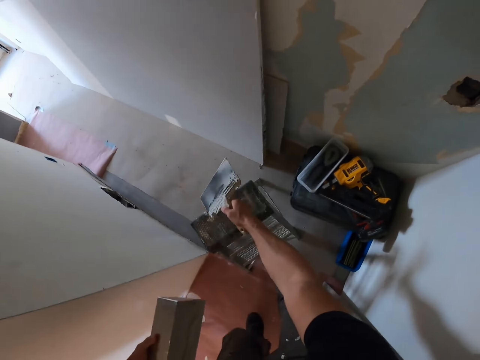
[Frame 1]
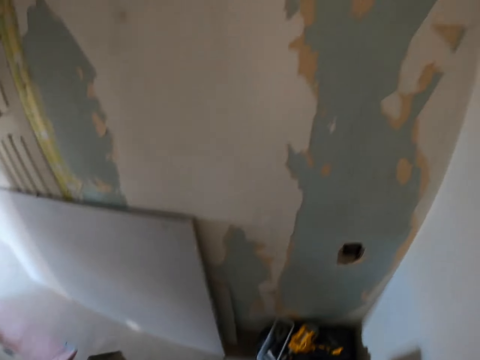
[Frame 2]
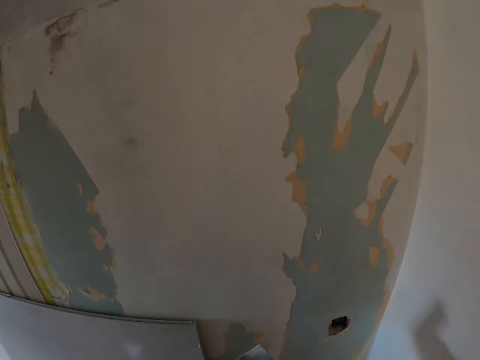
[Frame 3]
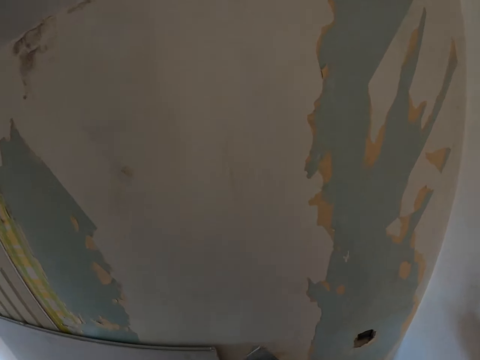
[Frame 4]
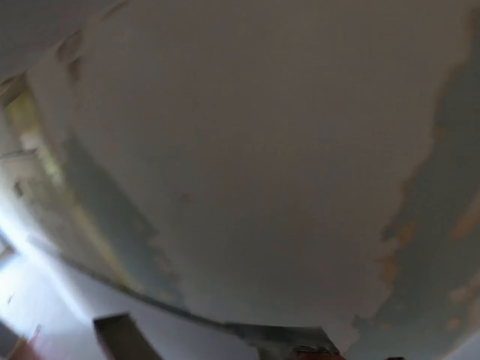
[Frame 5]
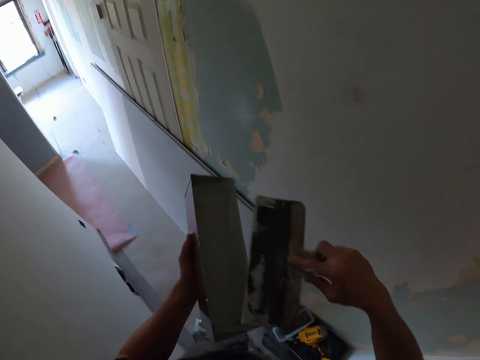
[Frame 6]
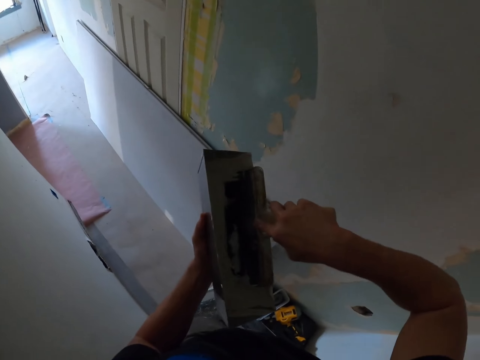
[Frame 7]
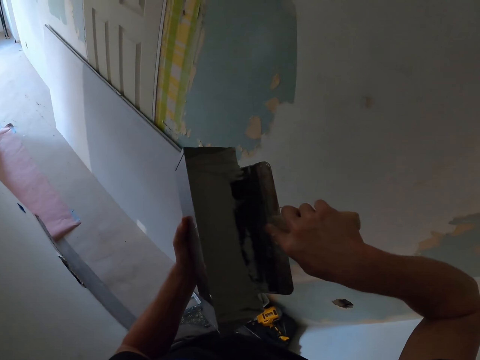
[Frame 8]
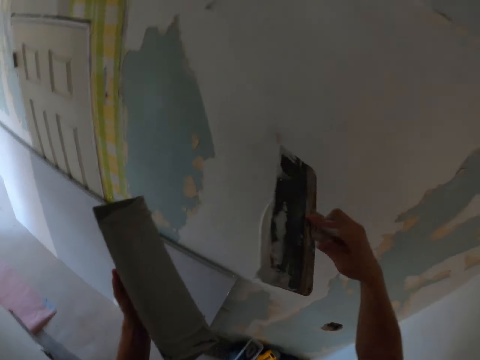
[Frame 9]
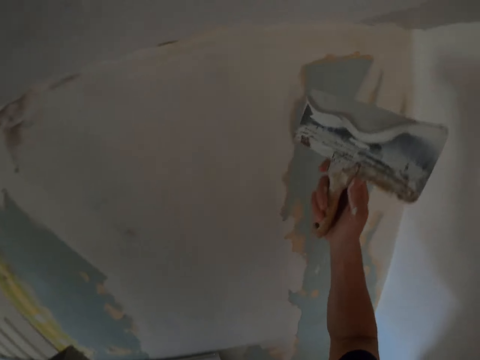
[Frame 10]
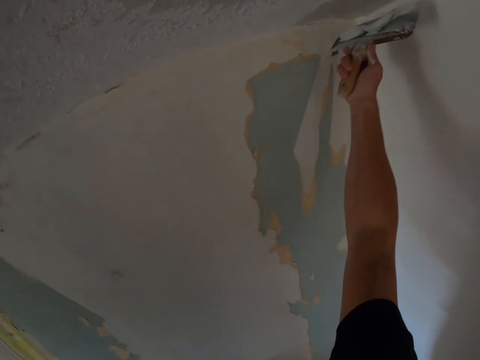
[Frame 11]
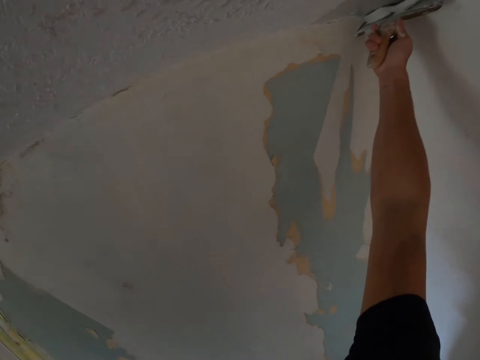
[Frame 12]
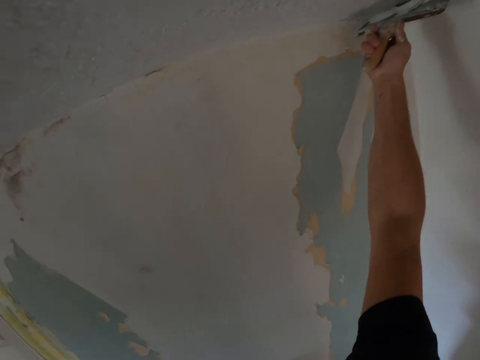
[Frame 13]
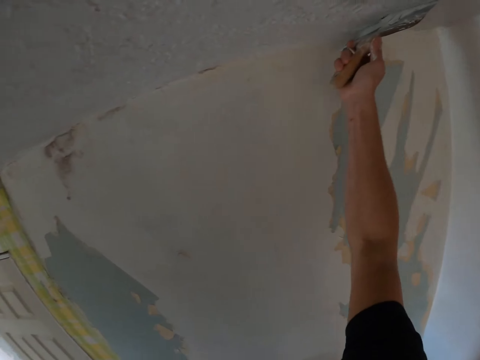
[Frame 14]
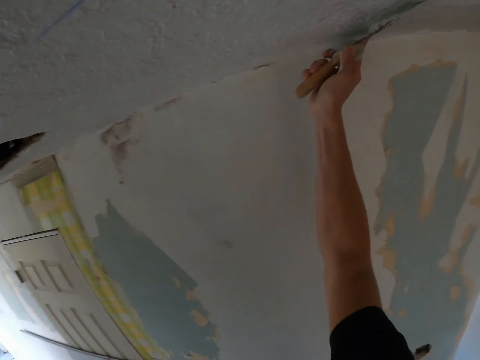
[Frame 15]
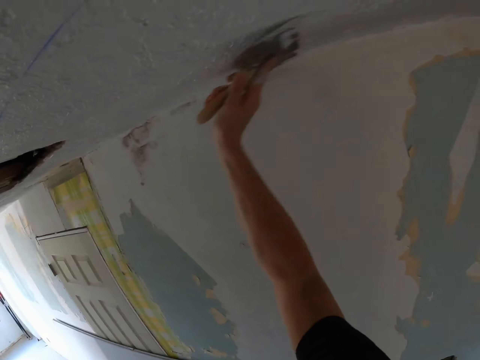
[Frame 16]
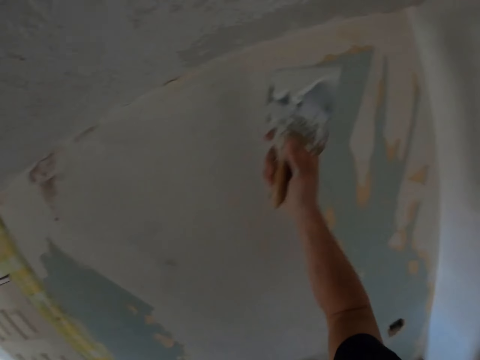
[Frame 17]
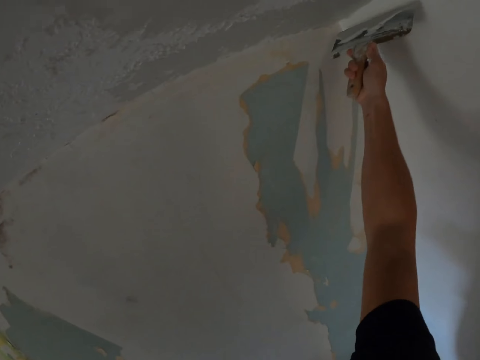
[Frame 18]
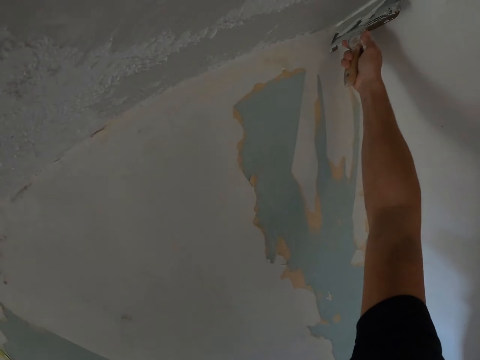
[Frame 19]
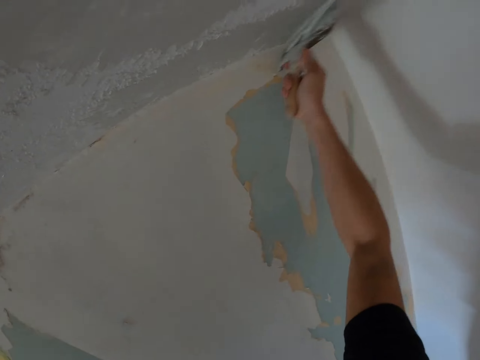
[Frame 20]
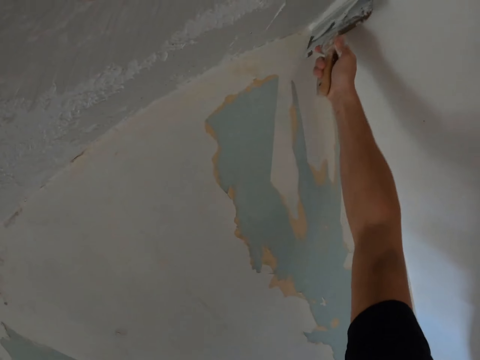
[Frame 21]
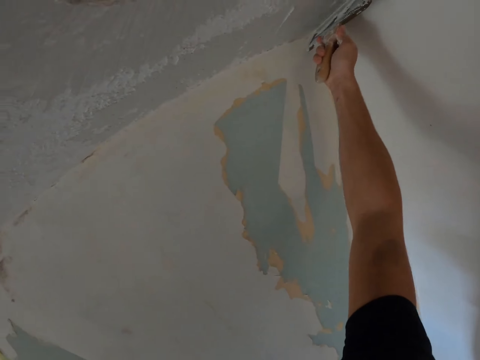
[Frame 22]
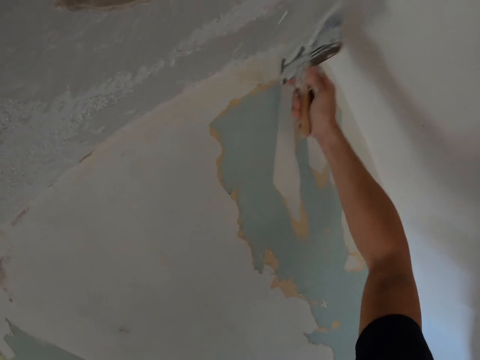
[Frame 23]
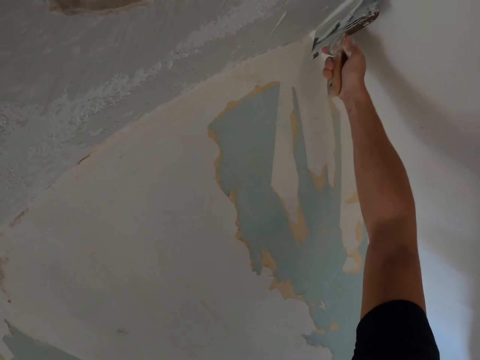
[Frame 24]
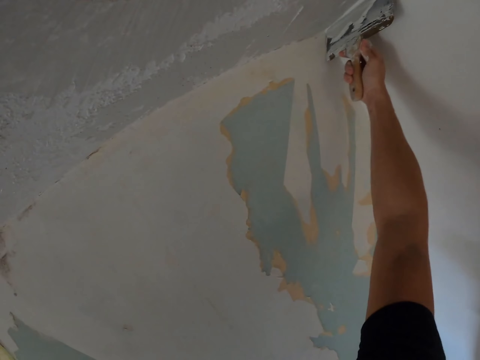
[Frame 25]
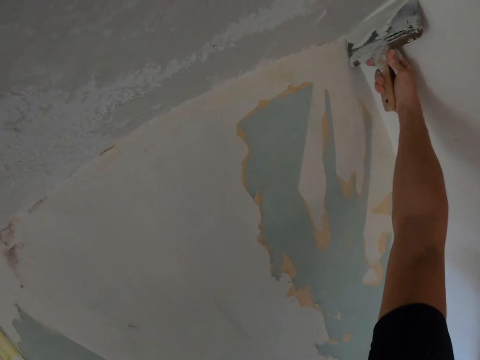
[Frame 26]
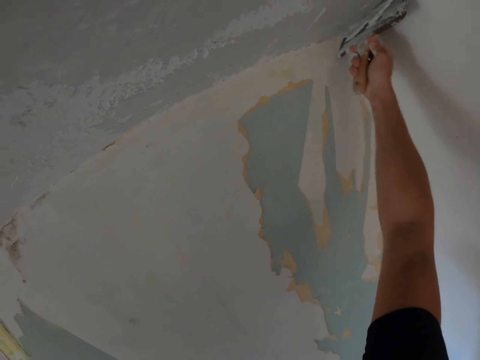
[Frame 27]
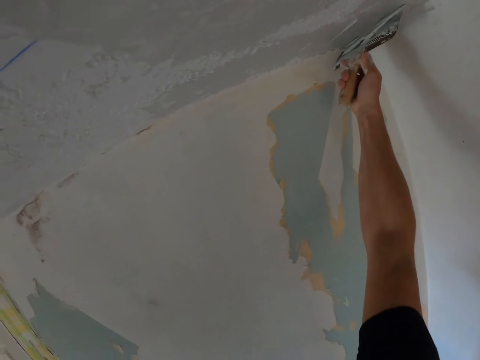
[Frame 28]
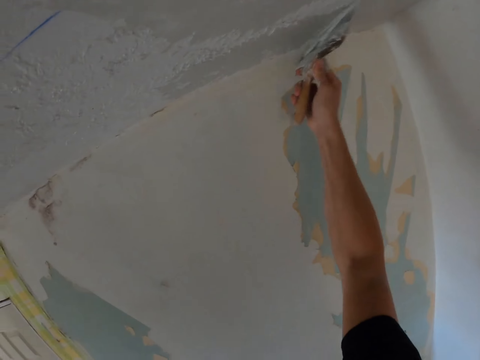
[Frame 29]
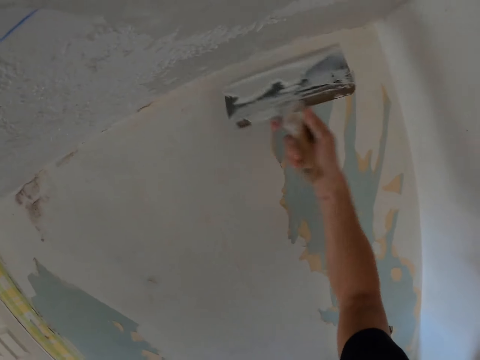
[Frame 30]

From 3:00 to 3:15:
The camera wearer climbs on the ladder. They scoop plaster or paint in a can with a skim coat trowel. They plaster the ceiling with the skim coat trowel.

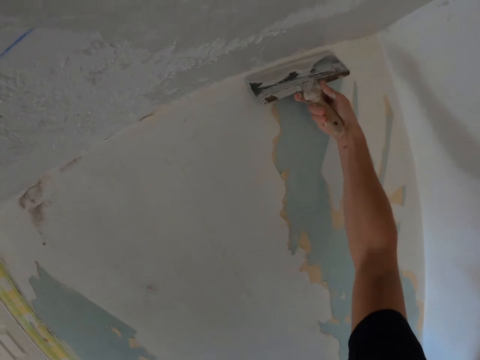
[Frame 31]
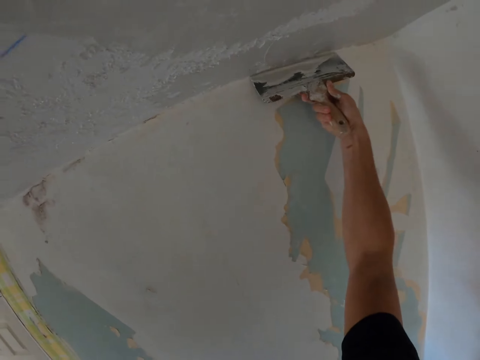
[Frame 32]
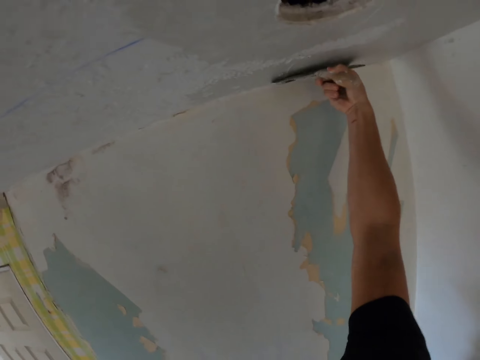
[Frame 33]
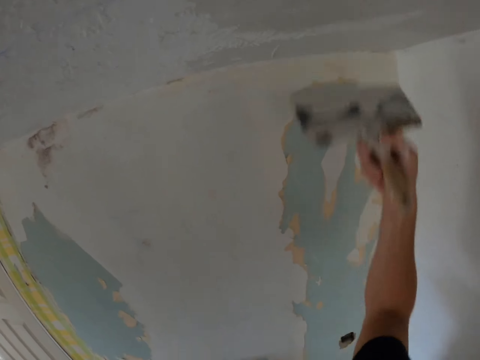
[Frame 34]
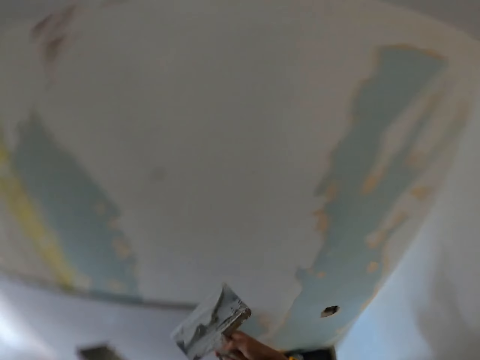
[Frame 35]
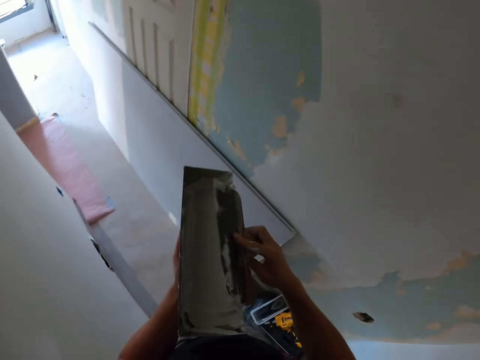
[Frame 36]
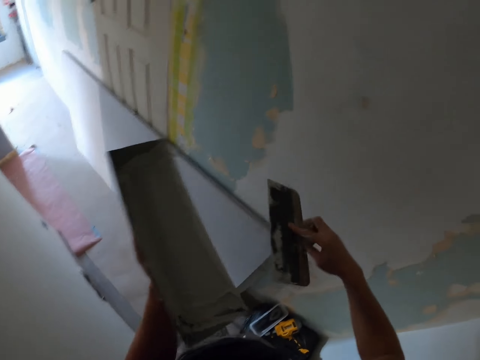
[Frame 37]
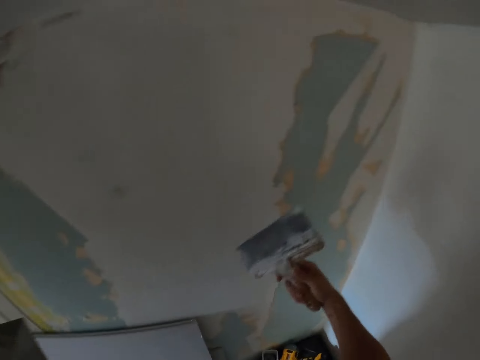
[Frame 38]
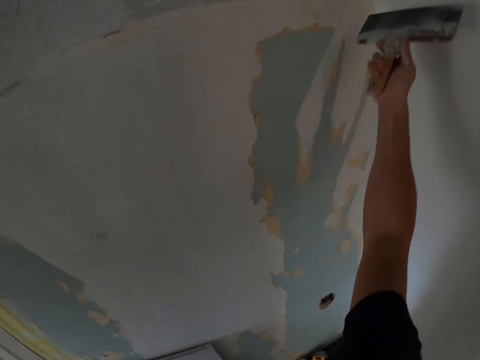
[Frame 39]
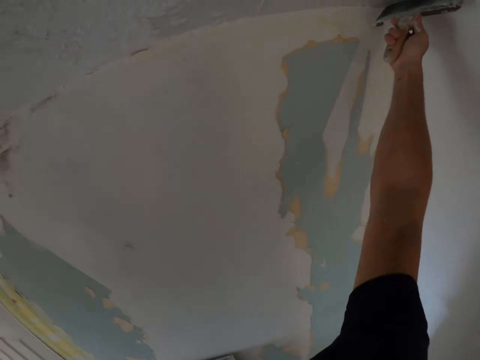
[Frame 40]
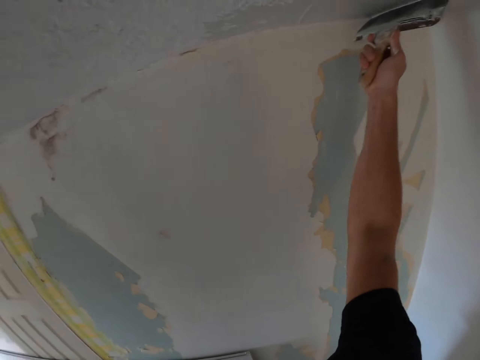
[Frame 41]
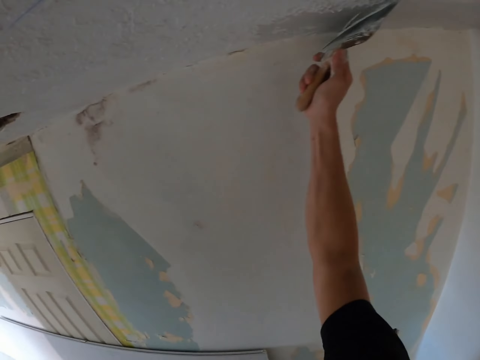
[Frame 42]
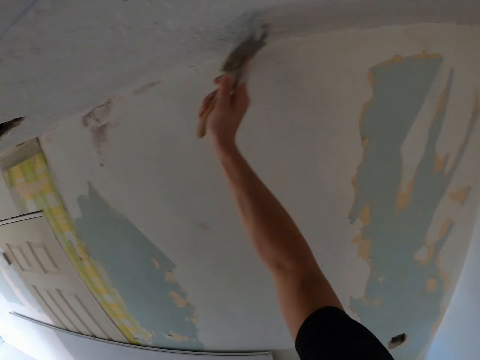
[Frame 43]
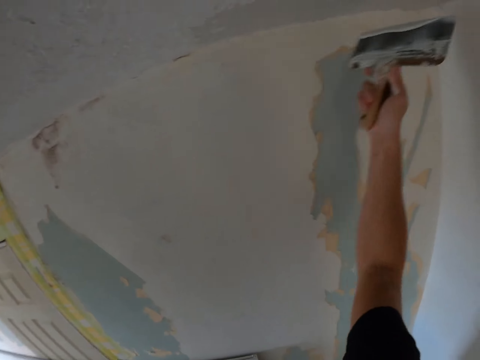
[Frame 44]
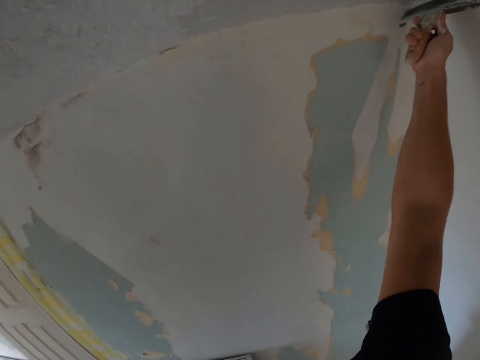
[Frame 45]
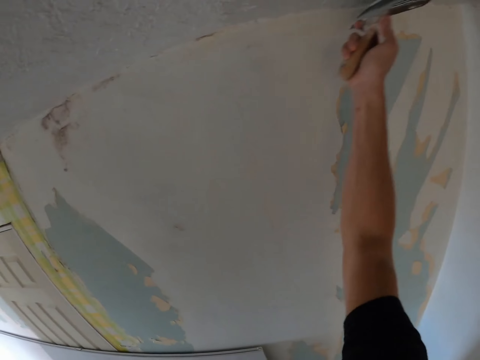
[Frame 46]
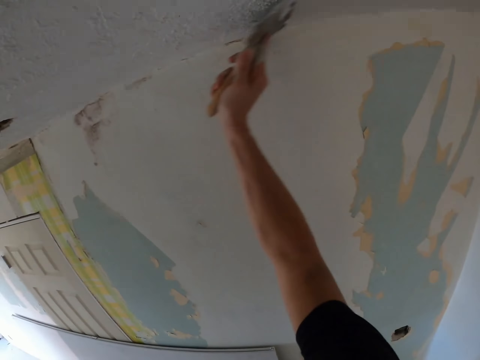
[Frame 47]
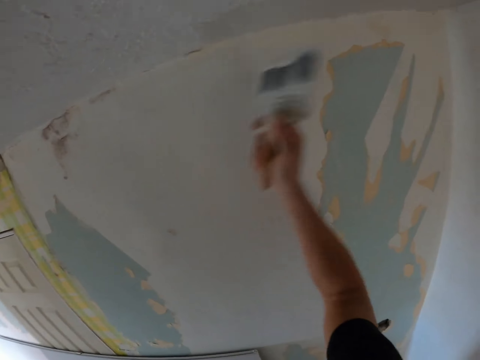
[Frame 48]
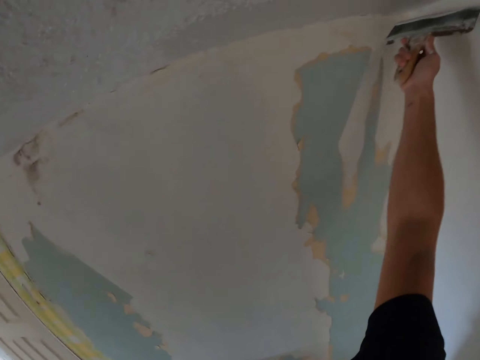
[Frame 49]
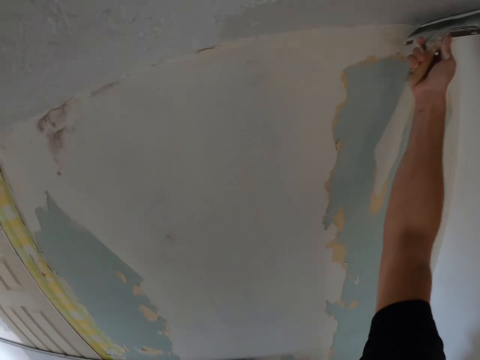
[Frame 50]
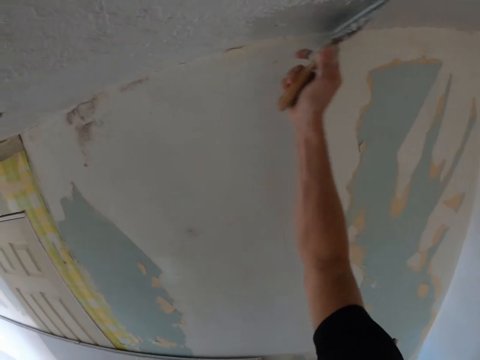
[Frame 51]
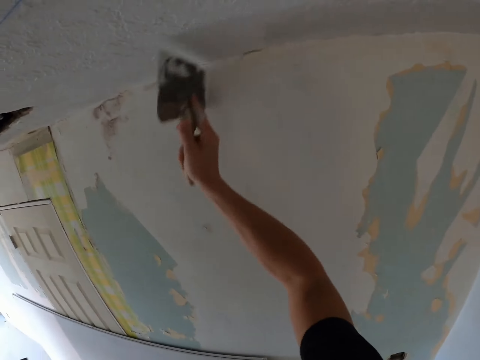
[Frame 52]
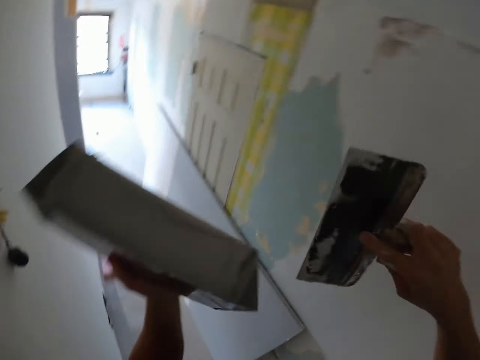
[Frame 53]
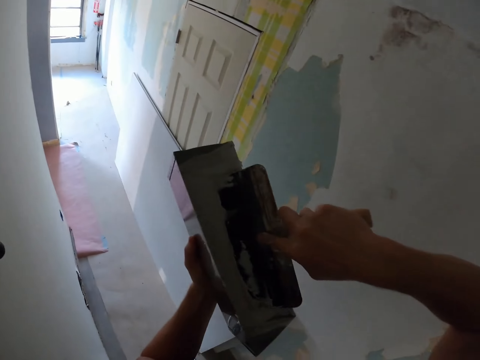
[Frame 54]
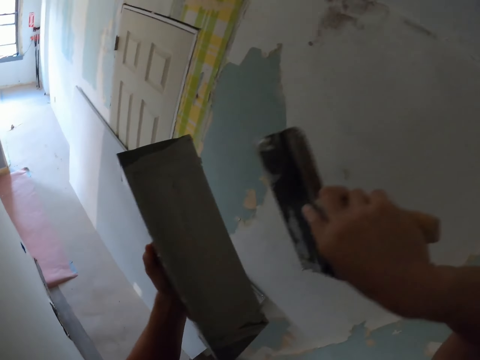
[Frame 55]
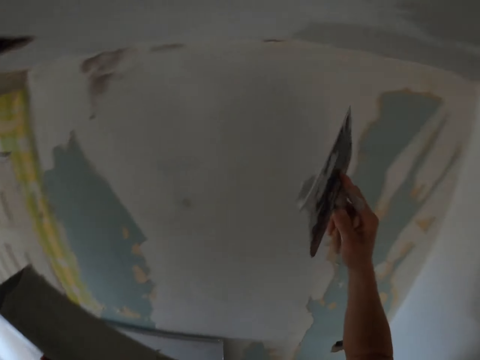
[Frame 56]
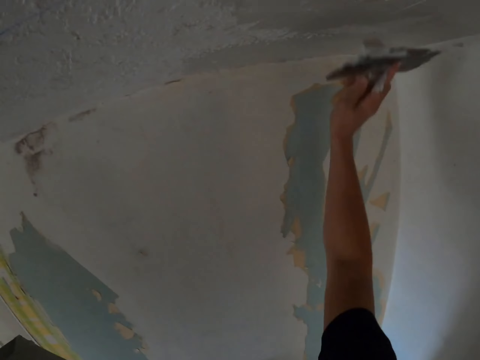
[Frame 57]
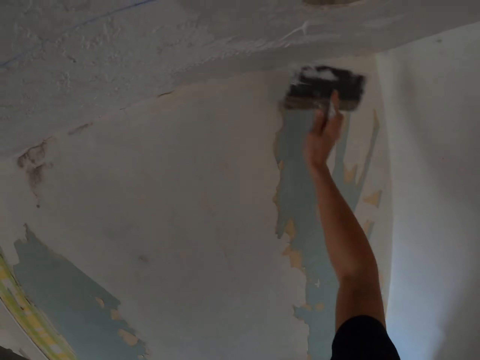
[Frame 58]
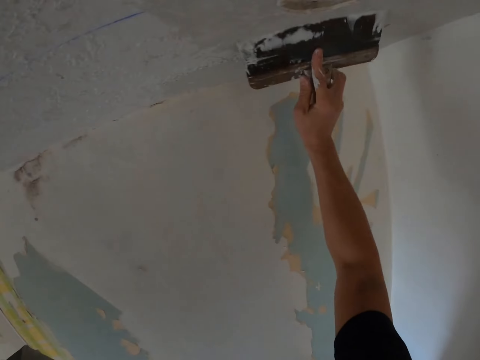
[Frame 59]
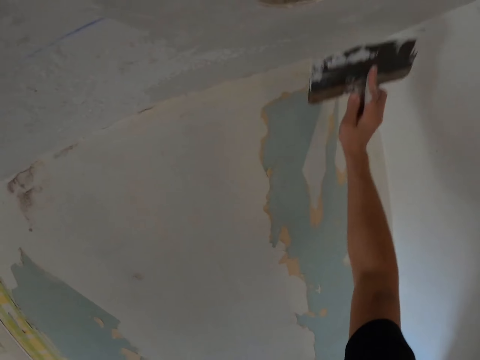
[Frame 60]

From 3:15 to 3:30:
The camera wearer removes excess paint from the scraper. They paint the ceiling. They pick the paint. They paint the ceiling.
